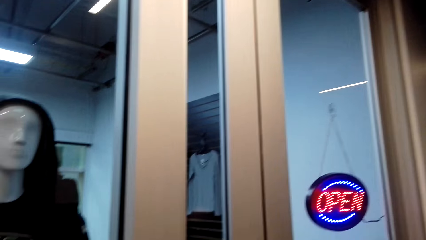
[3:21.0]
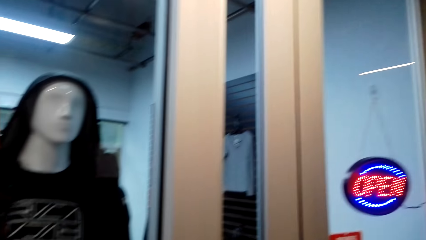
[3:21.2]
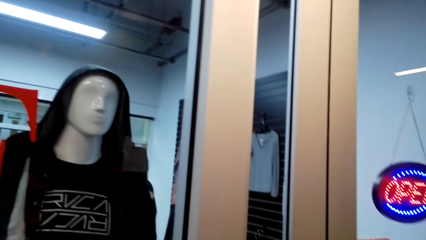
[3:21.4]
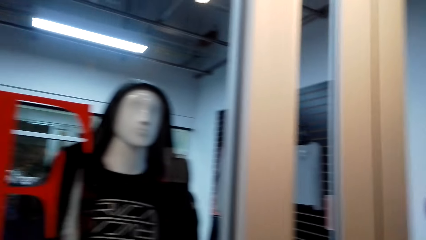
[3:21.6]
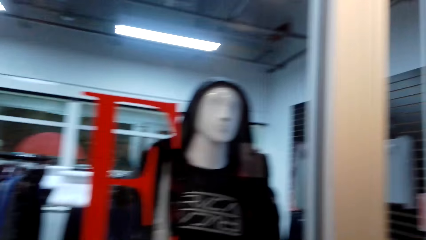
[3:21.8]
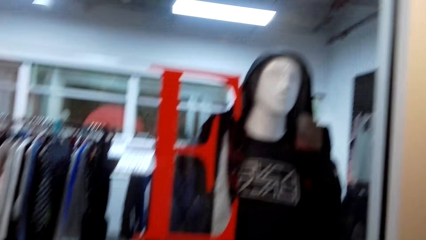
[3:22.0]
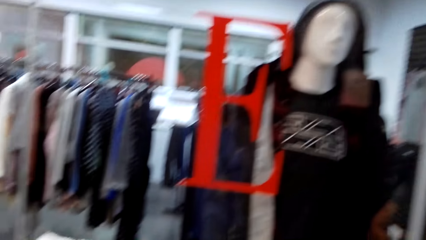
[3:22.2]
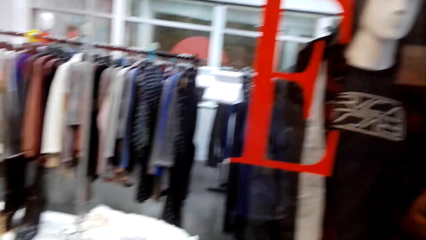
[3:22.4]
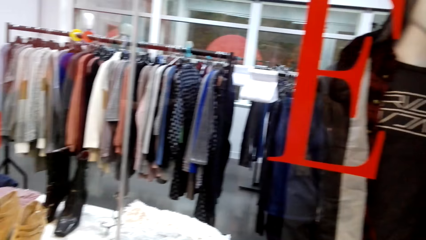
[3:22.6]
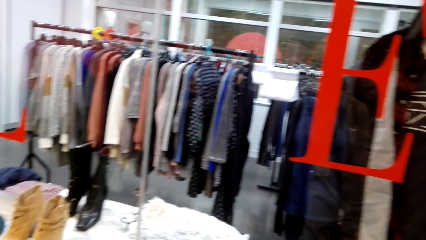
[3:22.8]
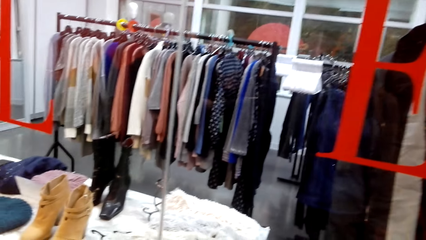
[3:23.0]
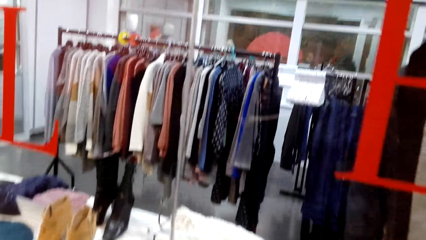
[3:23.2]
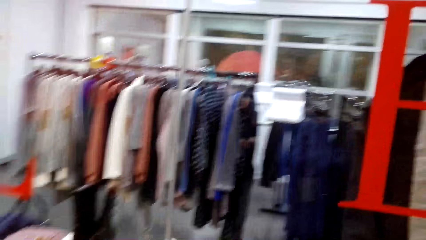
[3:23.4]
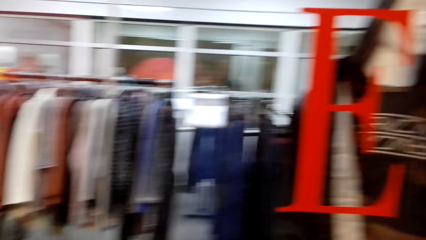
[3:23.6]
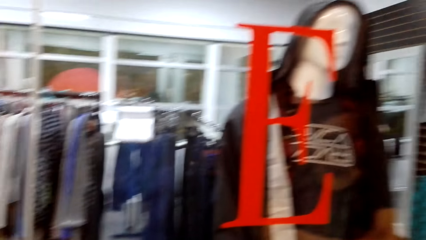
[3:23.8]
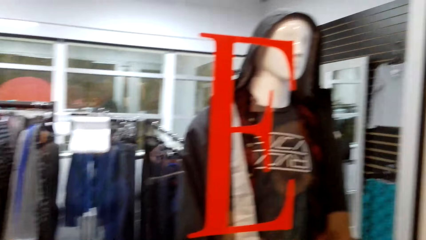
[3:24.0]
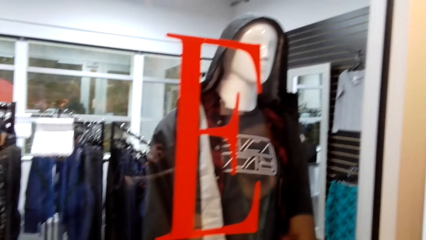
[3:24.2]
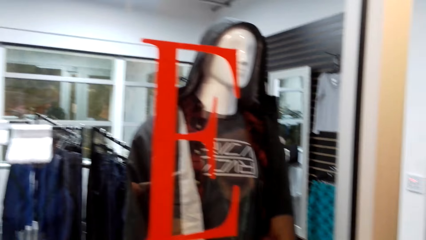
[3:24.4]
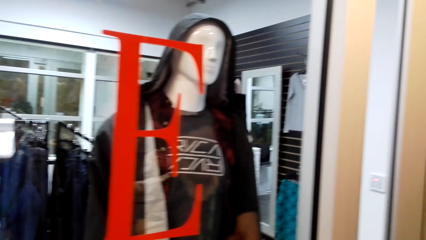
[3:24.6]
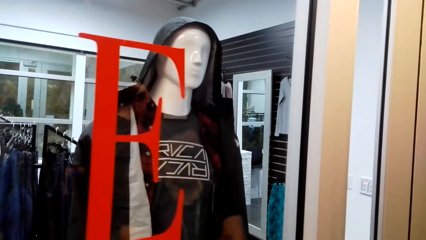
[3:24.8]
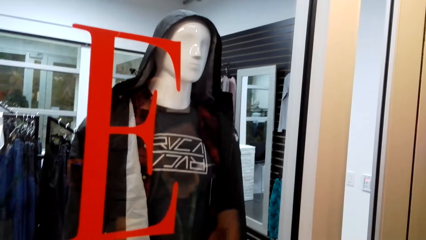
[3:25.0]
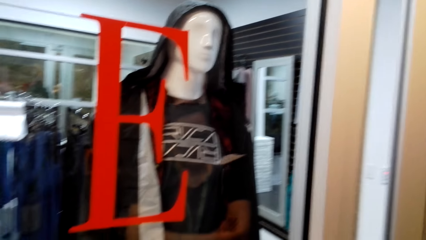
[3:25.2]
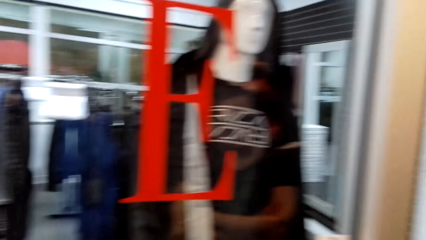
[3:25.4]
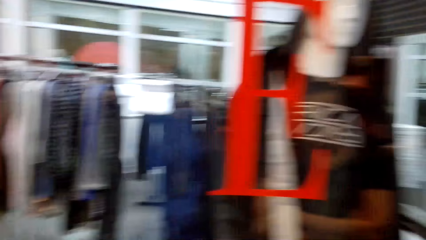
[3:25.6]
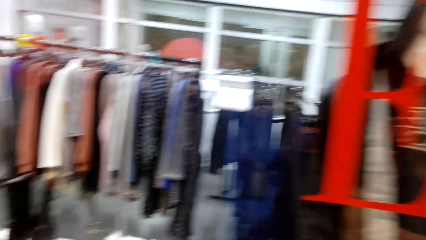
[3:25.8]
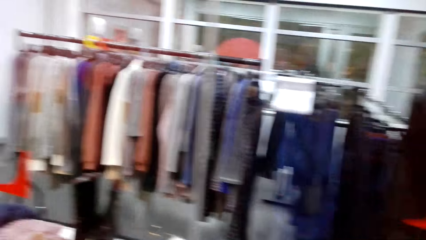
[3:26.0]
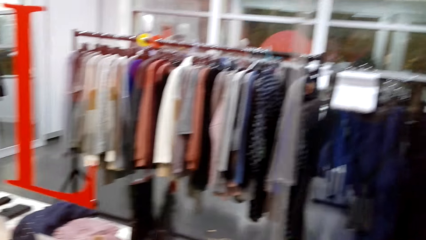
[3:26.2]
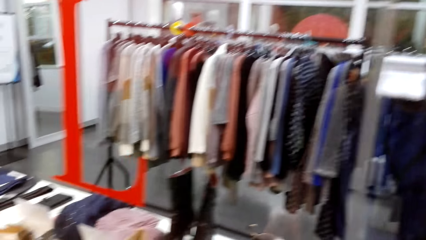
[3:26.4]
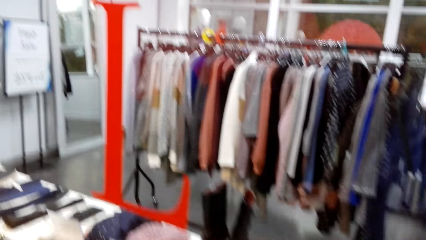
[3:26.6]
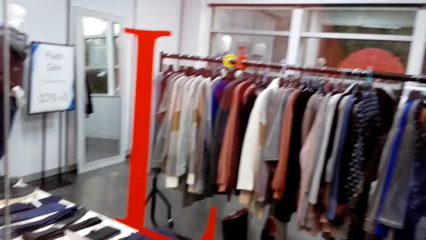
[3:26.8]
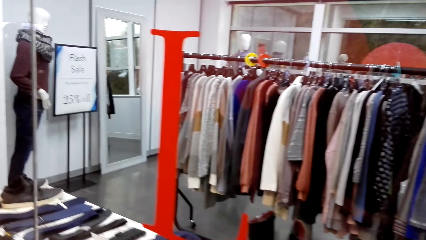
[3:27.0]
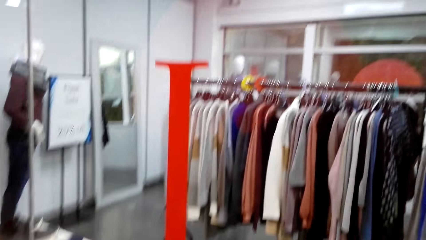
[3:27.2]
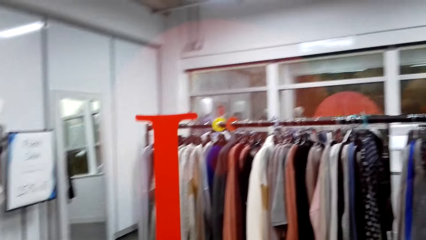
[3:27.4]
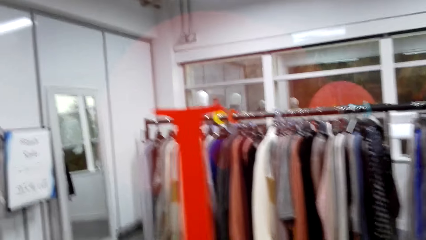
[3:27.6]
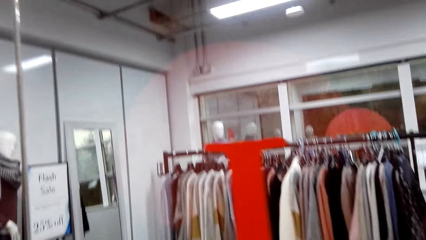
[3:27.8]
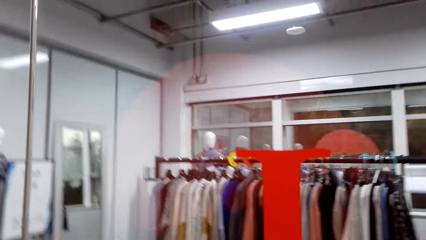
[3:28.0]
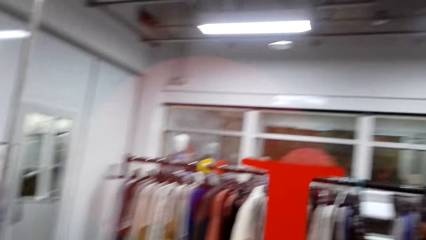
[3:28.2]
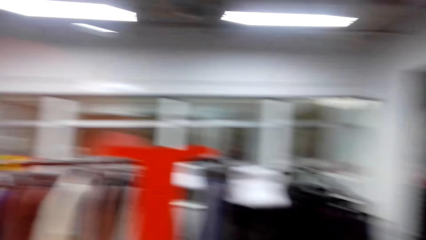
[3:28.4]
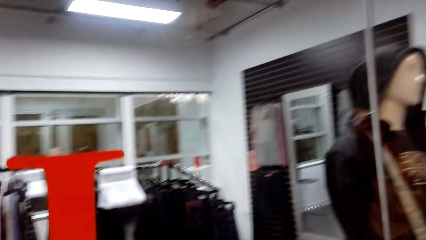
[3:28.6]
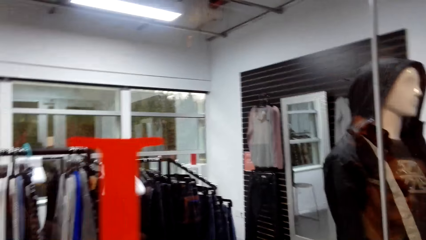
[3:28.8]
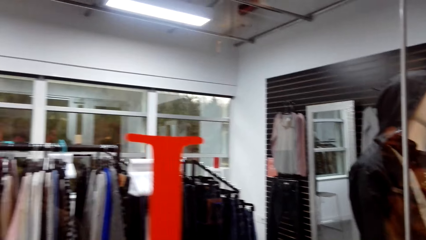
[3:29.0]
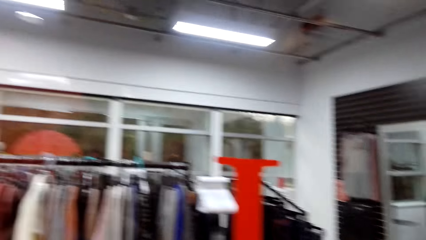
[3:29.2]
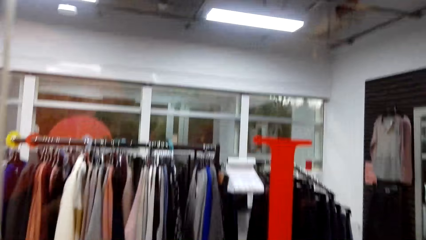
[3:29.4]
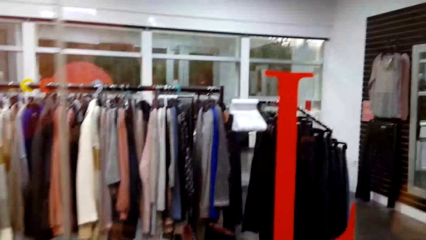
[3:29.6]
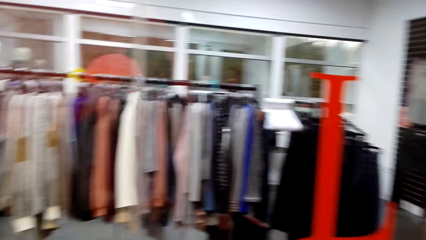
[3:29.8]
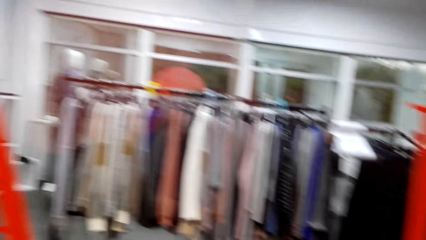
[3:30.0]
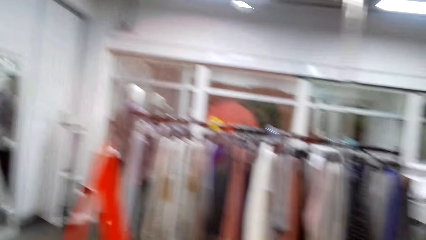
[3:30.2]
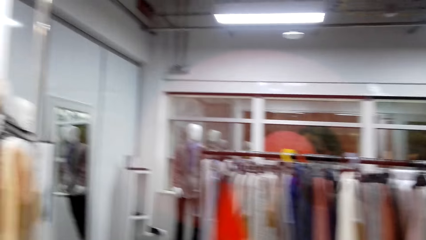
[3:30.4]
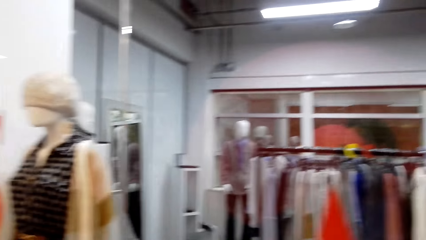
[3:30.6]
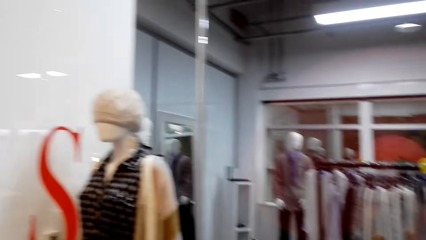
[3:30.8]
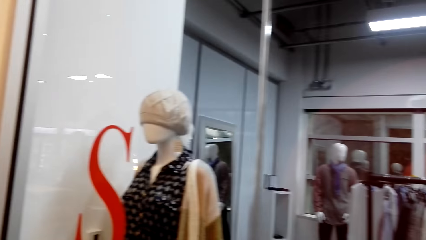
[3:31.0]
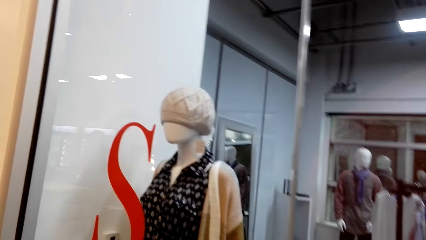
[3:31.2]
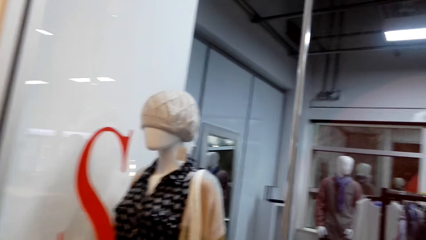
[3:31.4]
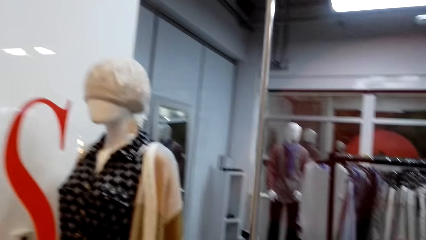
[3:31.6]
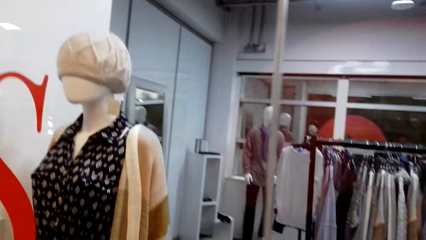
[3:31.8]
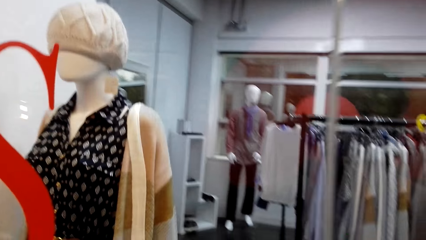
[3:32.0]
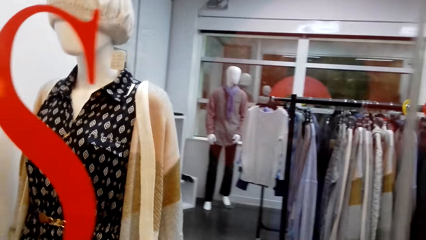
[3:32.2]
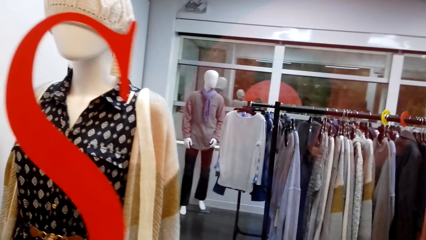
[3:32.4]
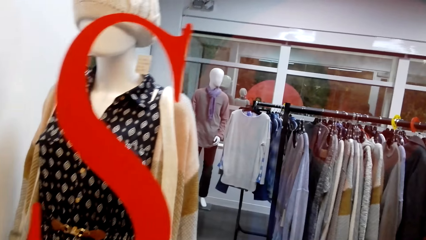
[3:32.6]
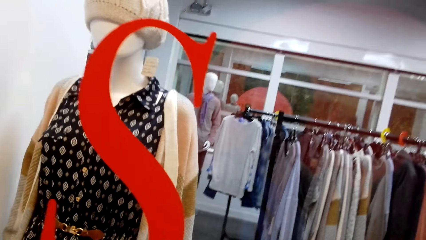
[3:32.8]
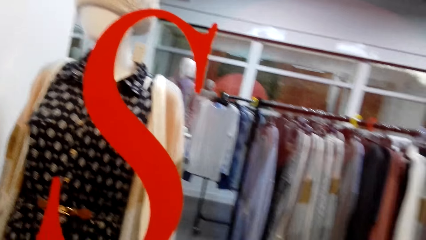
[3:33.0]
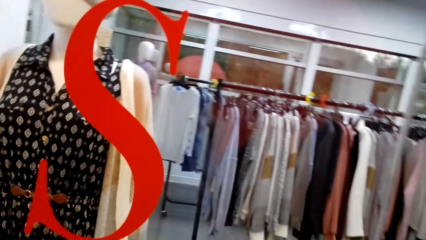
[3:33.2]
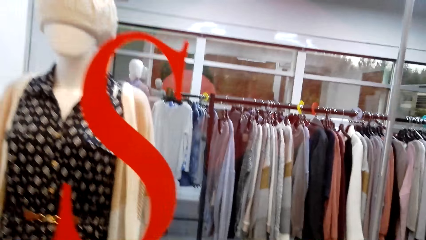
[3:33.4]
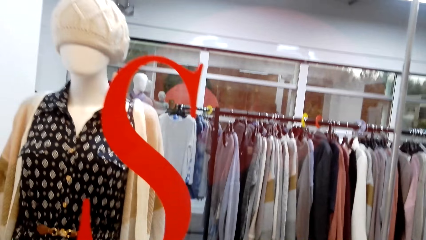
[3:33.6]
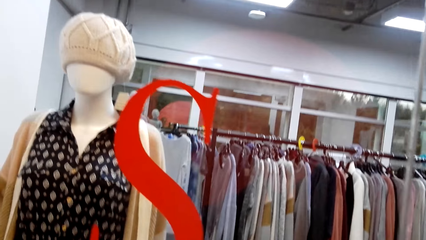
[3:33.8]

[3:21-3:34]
The camera wearer looks at the clothes section. They walk around the store.
